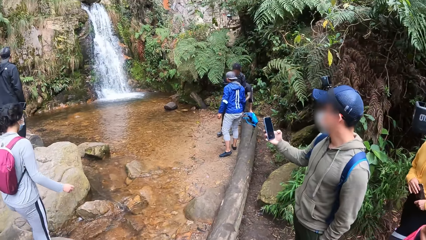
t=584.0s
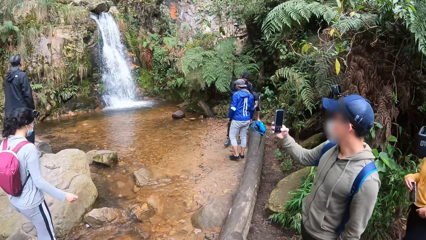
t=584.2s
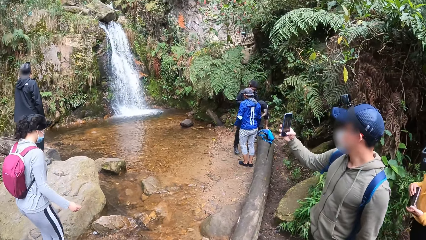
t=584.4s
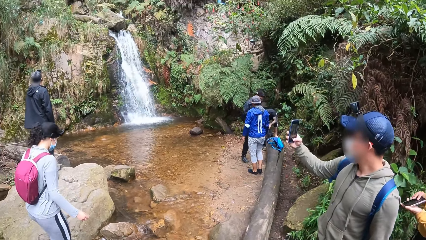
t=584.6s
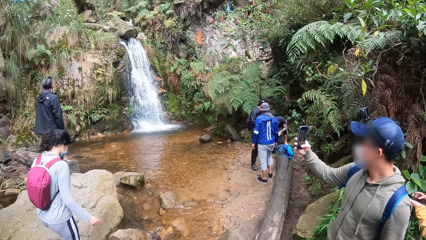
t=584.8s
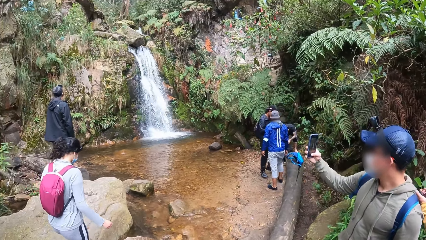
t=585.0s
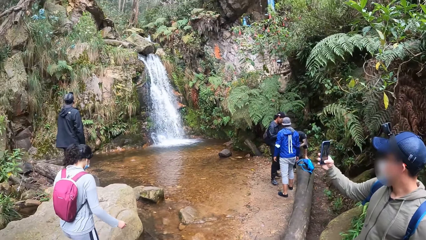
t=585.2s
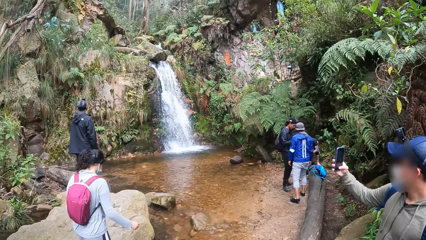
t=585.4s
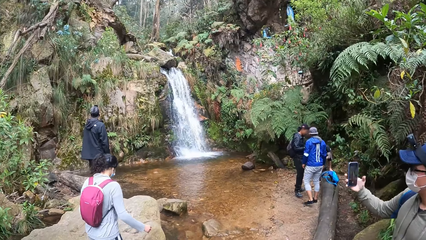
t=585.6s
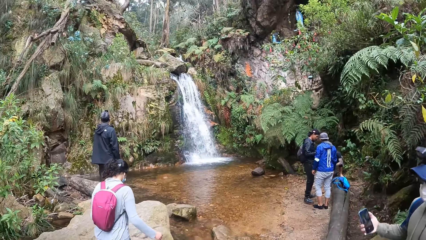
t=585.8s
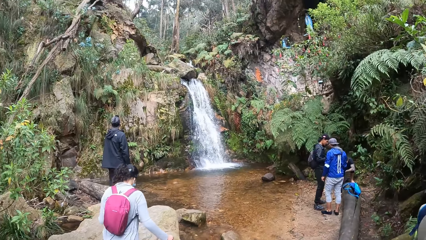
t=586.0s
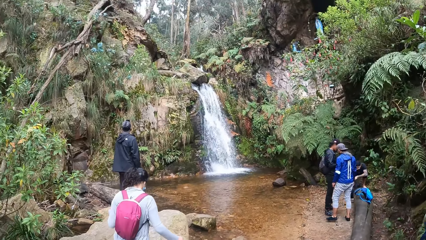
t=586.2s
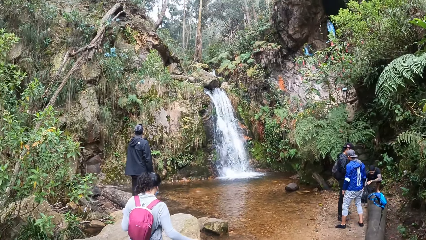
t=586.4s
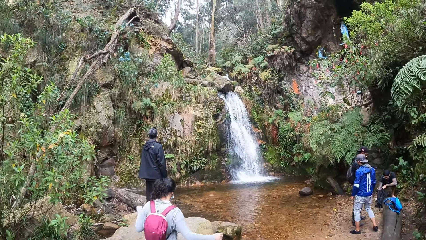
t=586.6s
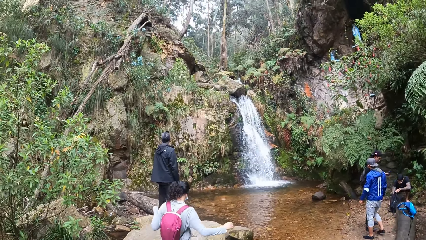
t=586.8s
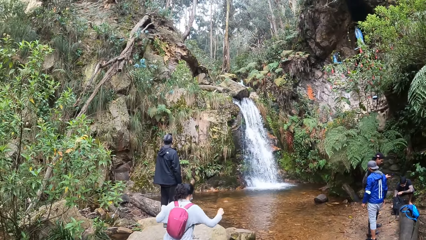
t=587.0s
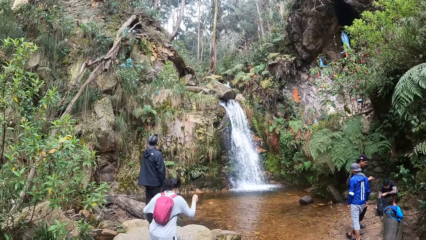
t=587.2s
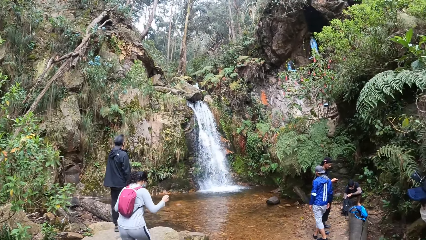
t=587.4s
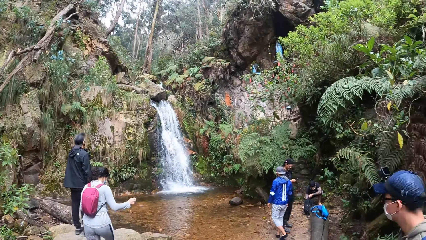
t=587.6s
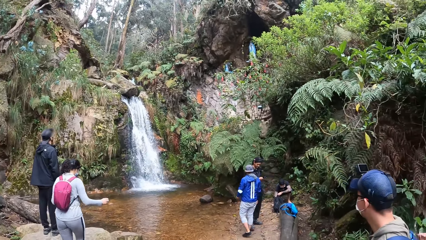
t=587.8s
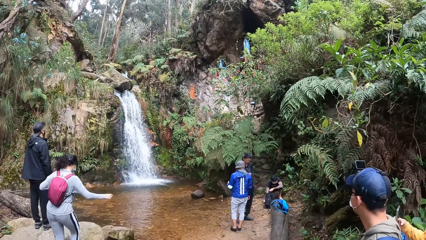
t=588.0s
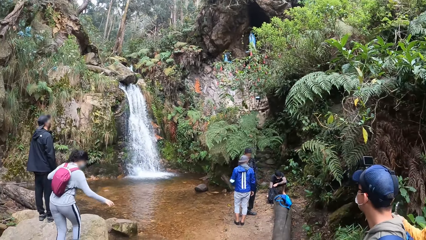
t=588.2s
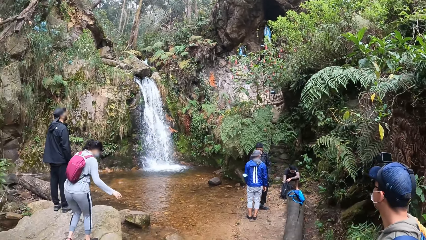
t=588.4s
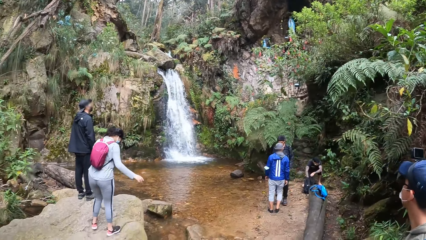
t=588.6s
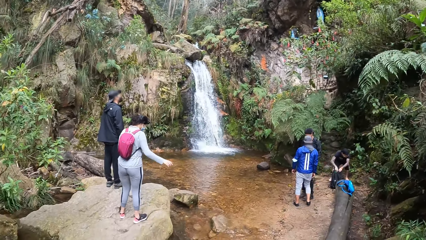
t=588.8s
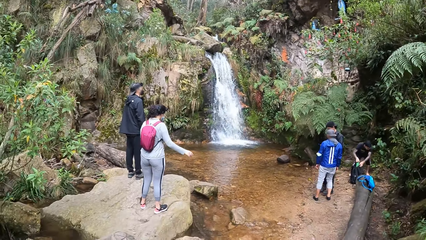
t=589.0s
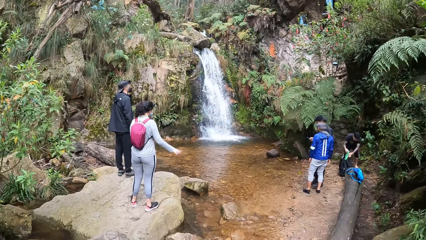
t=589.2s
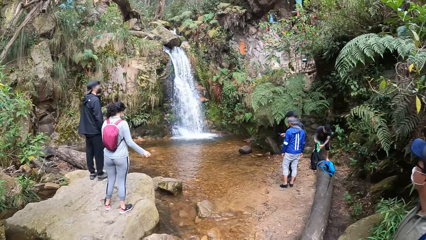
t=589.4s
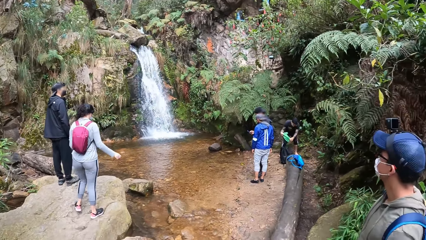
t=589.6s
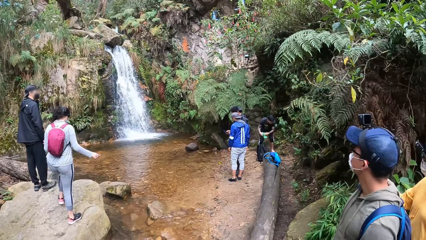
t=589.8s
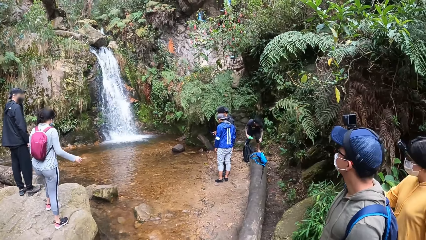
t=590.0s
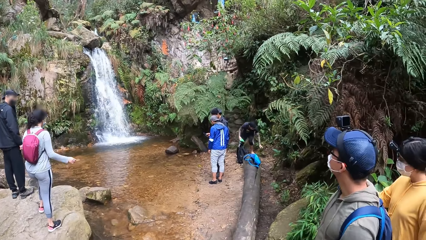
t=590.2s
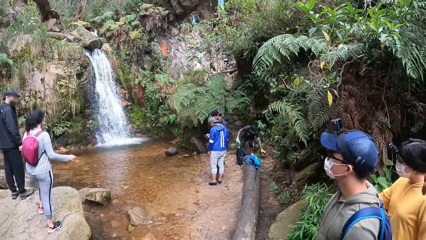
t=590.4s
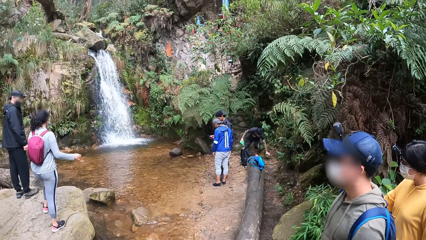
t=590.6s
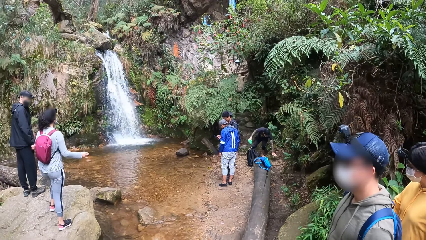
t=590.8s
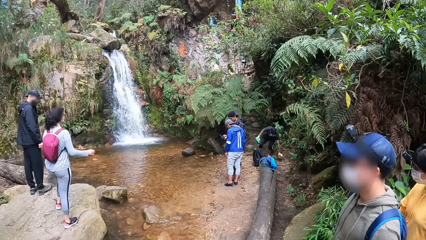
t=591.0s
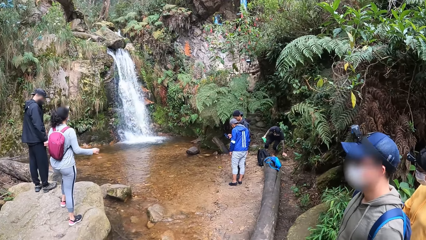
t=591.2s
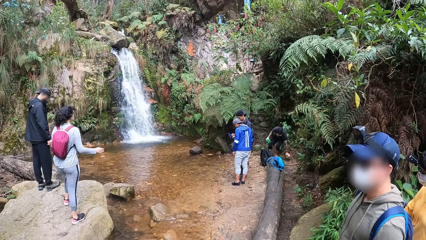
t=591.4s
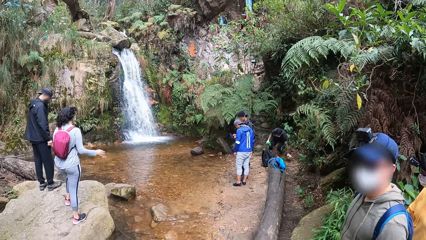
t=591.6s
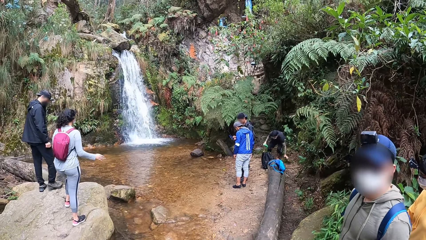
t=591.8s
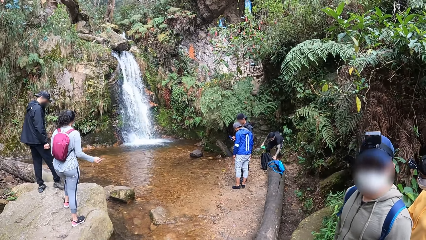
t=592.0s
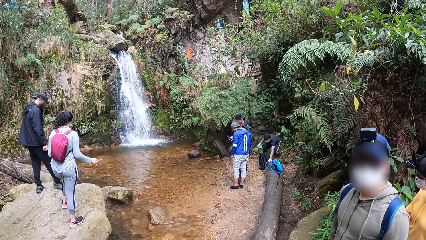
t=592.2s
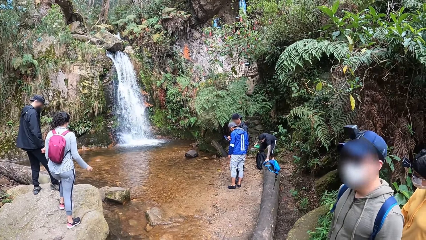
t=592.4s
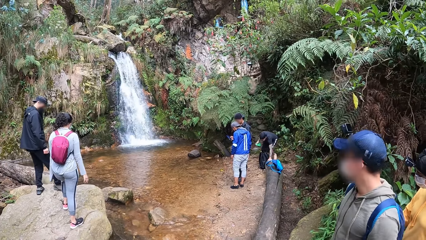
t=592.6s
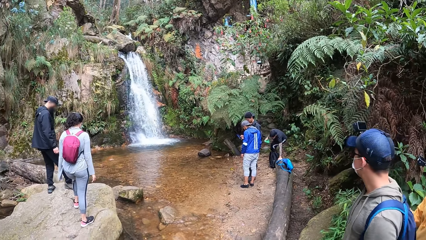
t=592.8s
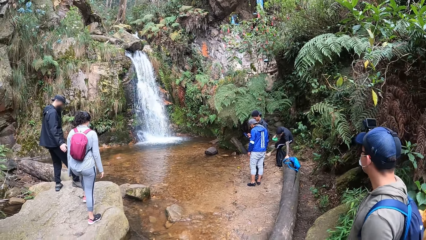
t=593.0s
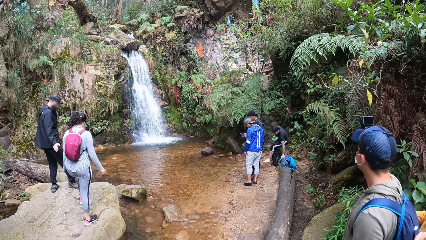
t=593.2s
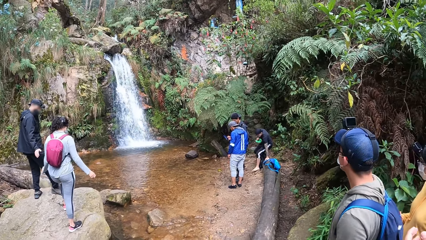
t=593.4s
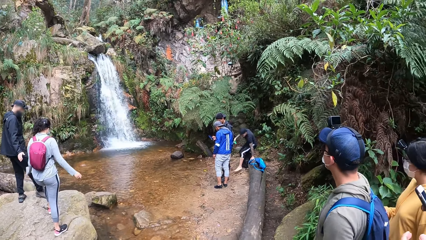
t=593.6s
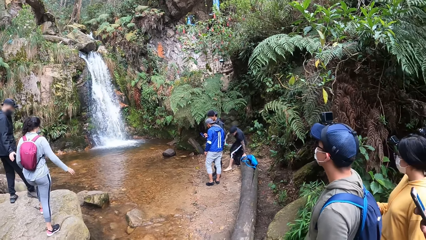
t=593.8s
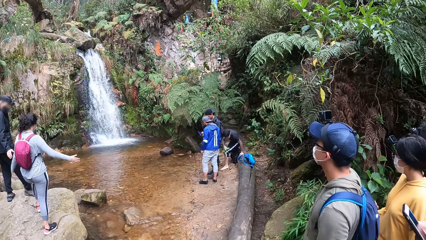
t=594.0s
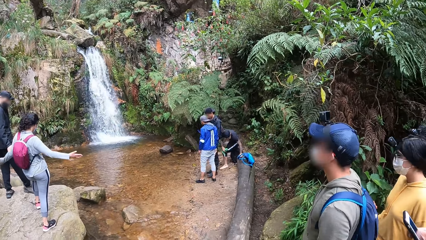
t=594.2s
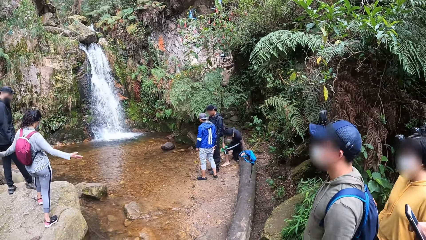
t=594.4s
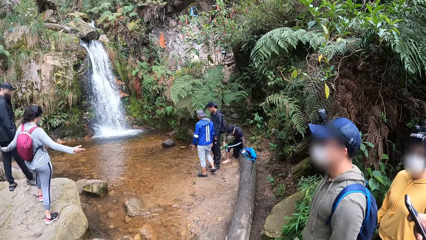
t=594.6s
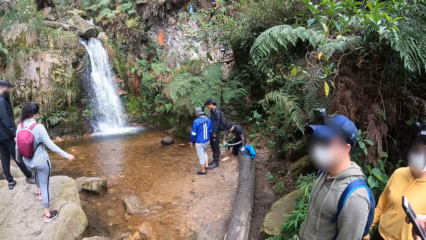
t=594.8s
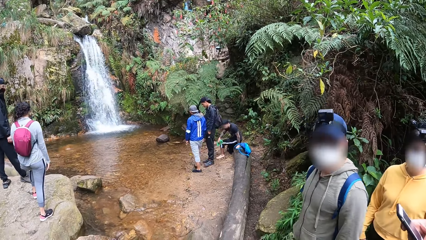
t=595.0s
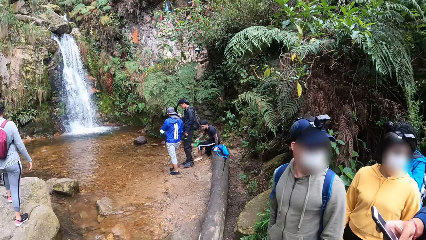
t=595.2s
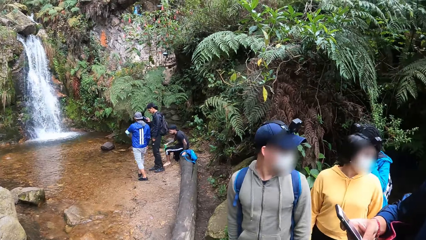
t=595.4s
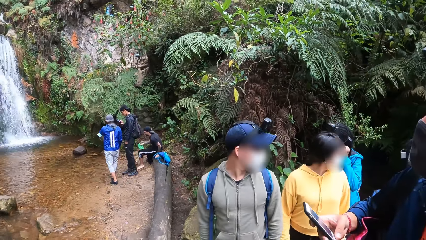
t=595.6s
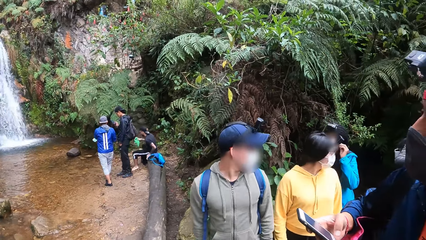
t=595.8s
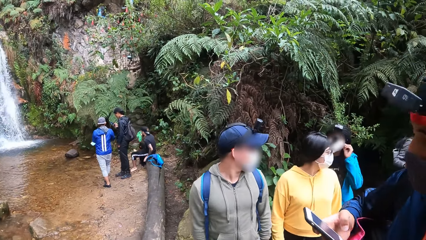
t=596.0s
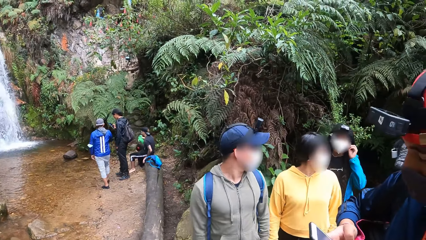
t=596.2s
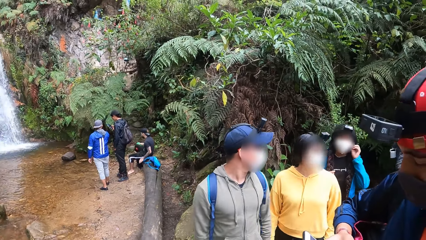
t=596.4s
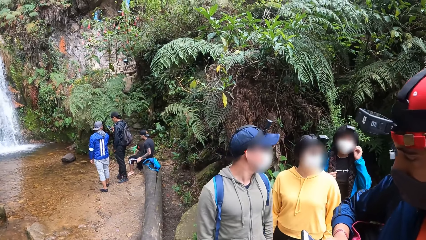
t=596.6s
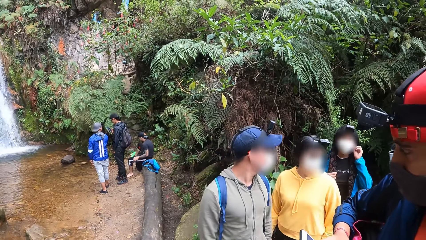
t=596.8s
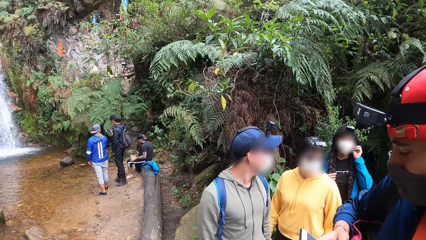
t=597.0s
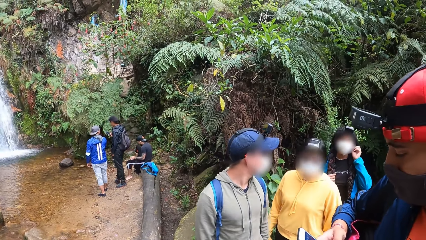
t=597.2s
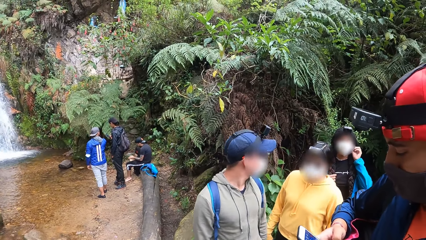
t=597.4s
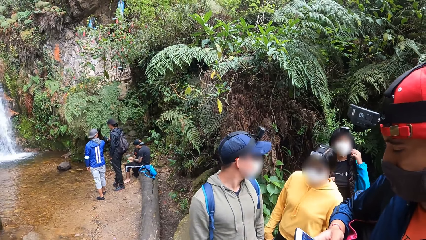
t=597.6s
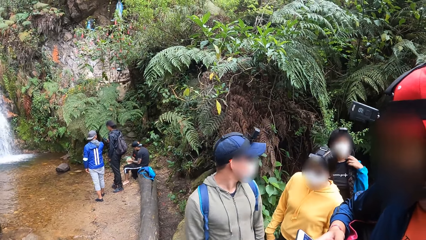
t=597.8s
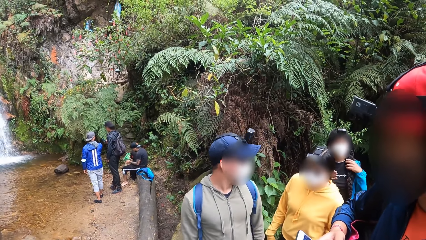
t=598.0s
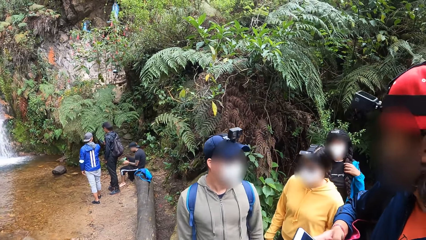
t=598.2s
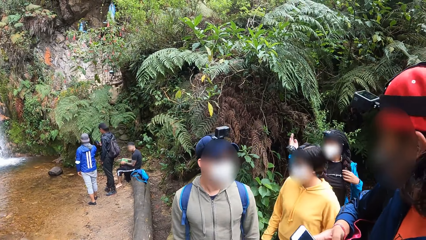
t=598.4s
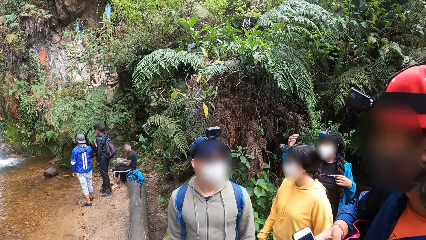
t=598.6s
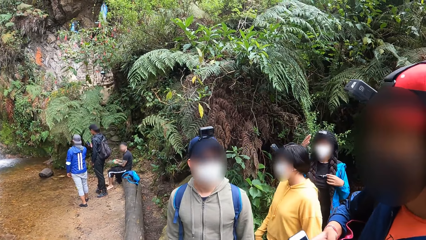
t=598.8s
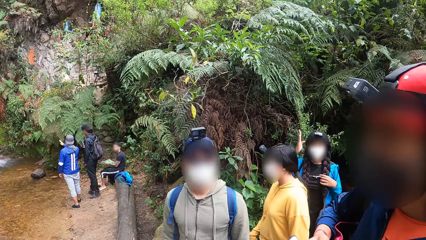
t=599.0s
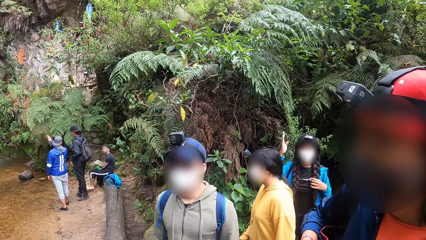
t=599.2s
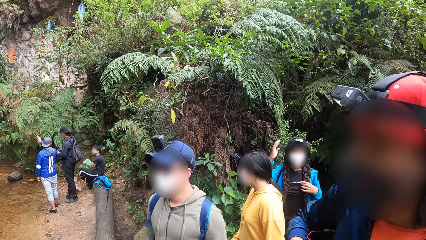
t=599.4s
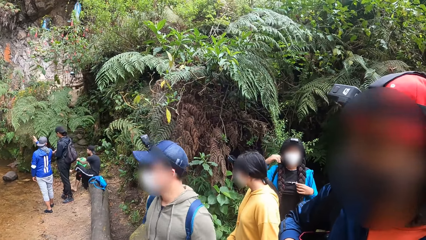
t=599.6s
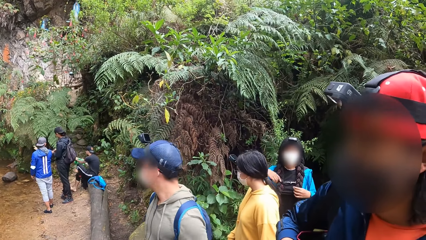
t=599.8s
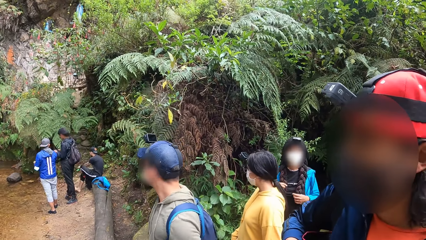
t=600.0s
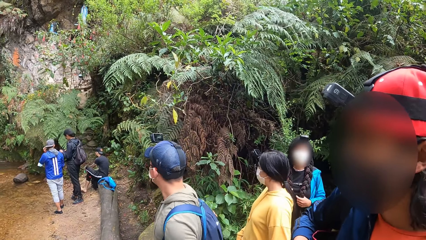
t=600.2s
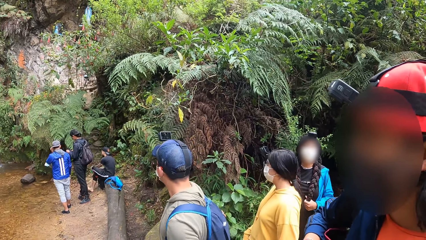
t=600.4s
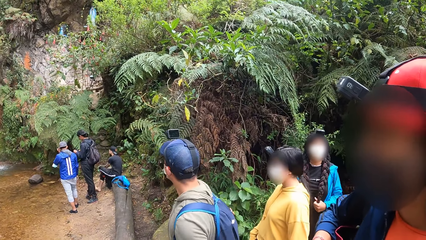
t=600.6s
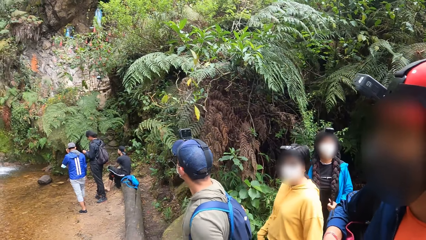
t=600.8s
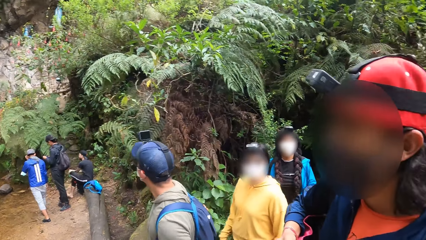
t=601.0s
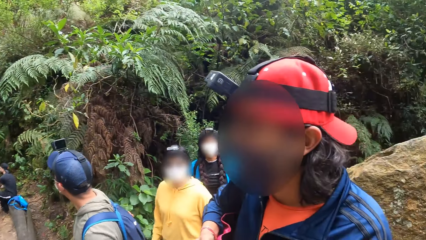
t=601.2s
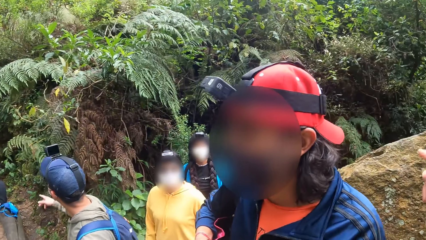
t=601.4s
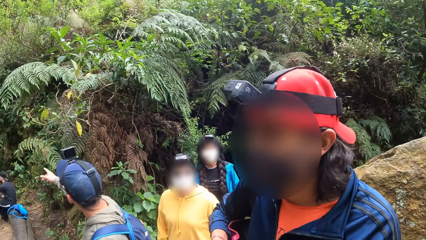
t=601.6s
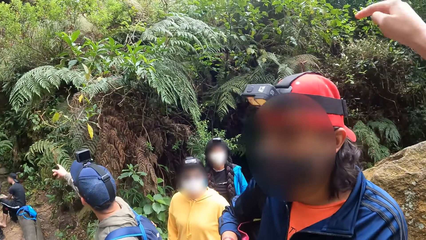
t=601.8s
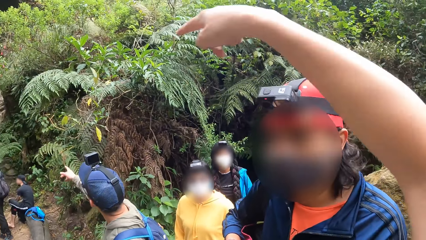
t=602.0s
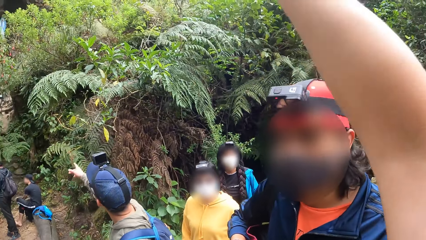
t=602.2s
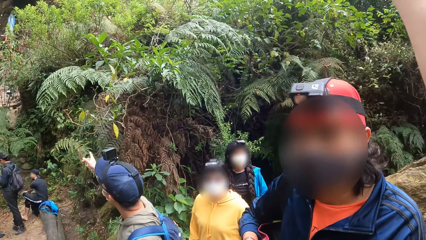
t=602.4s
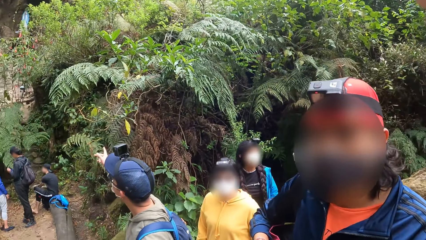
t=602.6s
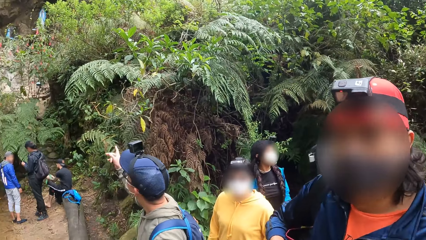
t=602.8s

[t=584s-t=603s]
The camera wearer looks around a waterfall. A man presses a phone with his right hand. A woman steps on the rock. The woman walks around the waterfall. The camera wearer looks around the waterfall. Another man looks around the waterfall and interacts with the camera wearer.
